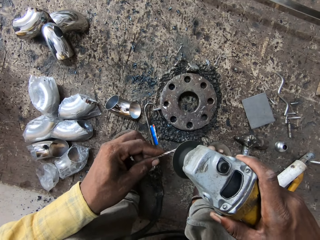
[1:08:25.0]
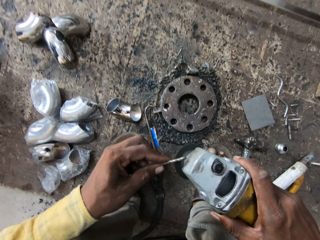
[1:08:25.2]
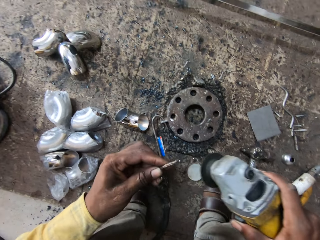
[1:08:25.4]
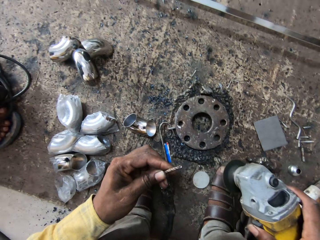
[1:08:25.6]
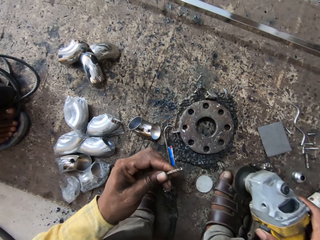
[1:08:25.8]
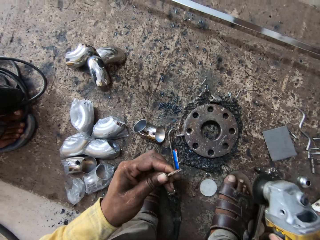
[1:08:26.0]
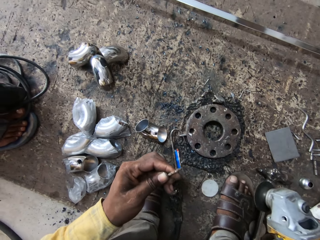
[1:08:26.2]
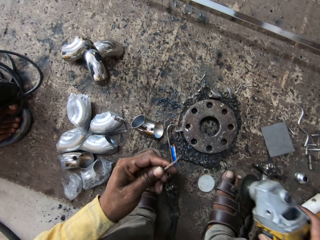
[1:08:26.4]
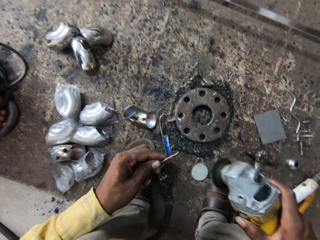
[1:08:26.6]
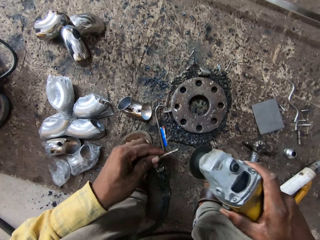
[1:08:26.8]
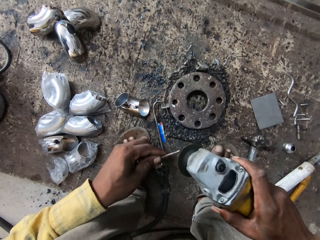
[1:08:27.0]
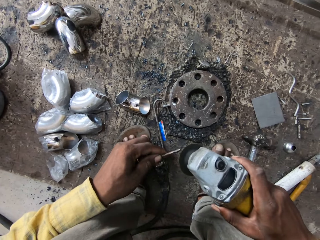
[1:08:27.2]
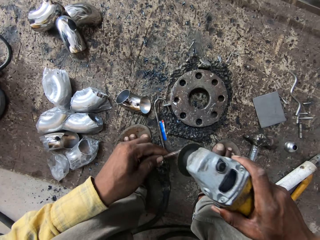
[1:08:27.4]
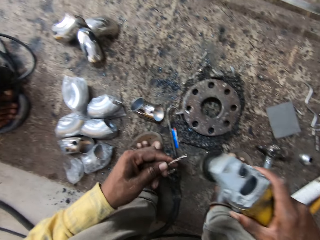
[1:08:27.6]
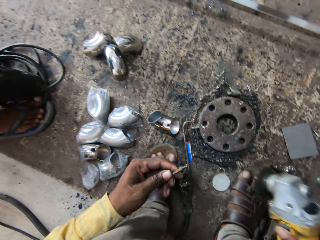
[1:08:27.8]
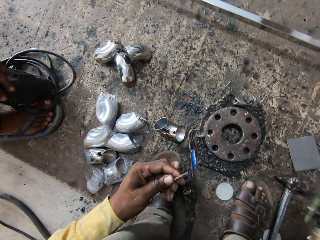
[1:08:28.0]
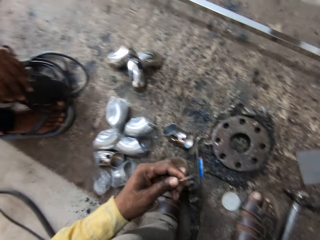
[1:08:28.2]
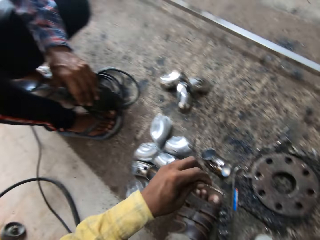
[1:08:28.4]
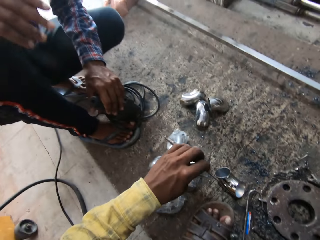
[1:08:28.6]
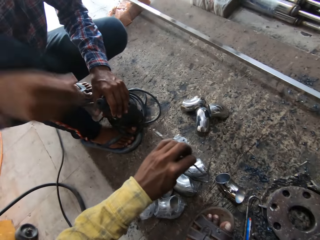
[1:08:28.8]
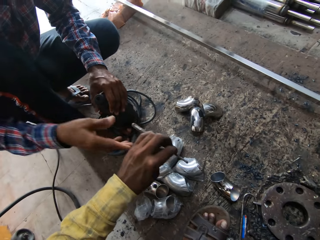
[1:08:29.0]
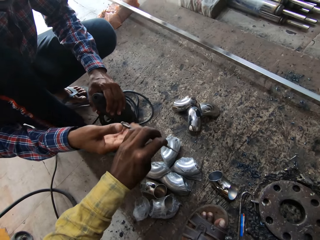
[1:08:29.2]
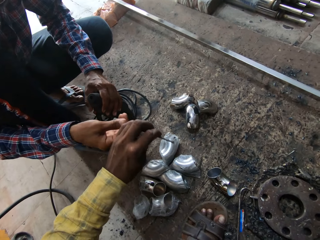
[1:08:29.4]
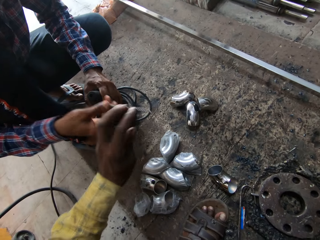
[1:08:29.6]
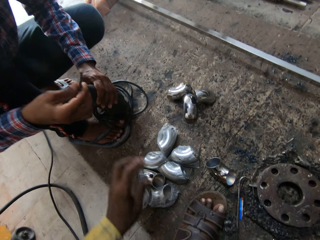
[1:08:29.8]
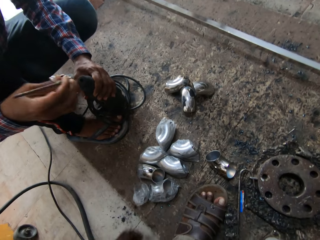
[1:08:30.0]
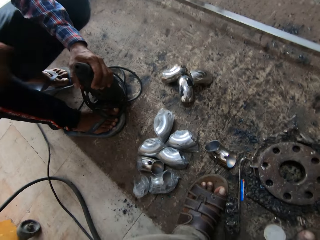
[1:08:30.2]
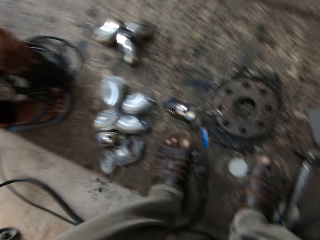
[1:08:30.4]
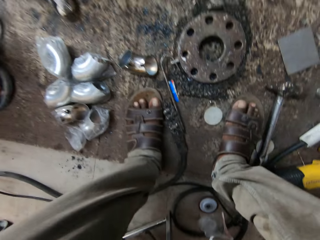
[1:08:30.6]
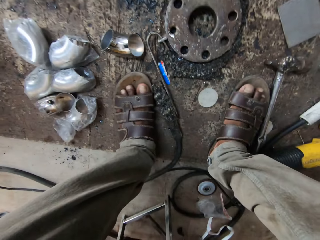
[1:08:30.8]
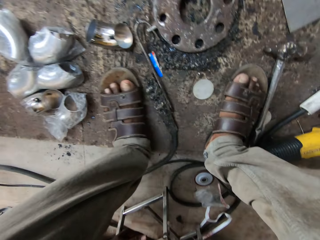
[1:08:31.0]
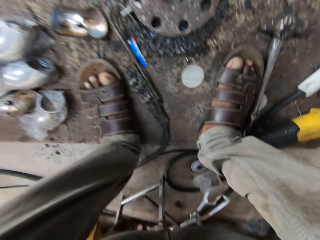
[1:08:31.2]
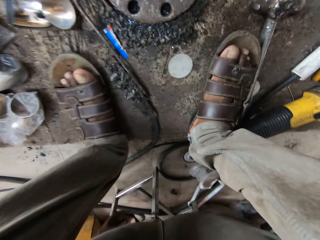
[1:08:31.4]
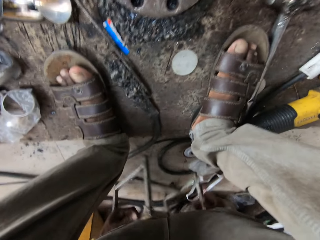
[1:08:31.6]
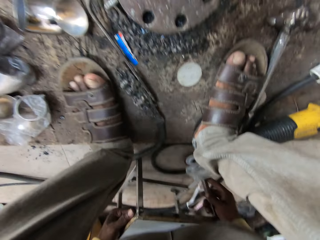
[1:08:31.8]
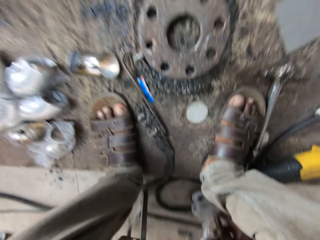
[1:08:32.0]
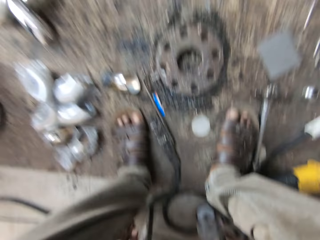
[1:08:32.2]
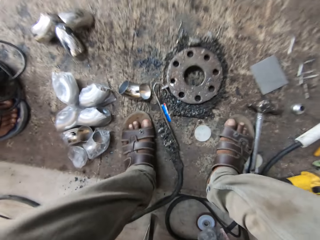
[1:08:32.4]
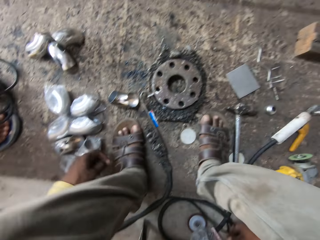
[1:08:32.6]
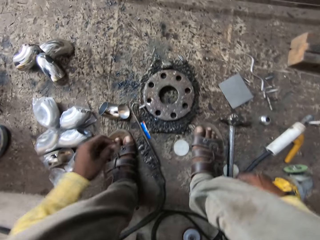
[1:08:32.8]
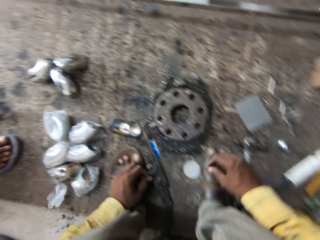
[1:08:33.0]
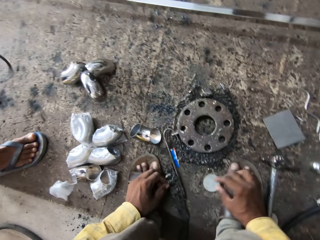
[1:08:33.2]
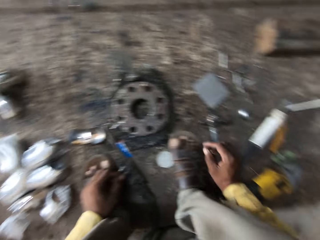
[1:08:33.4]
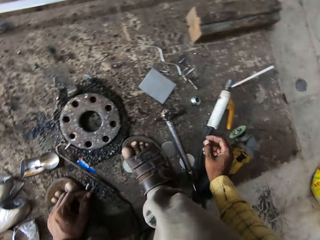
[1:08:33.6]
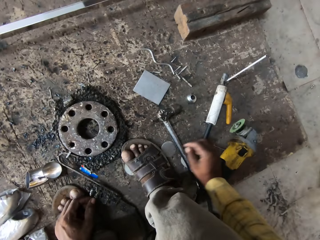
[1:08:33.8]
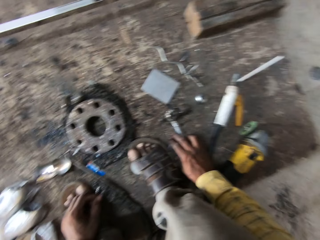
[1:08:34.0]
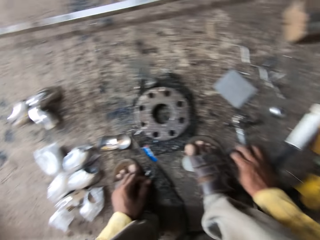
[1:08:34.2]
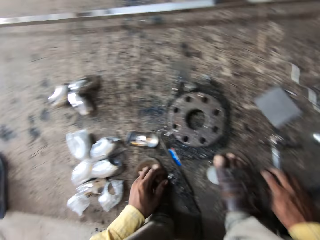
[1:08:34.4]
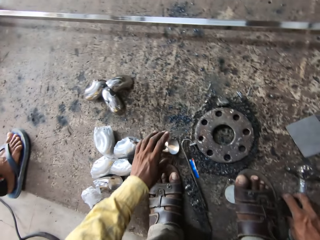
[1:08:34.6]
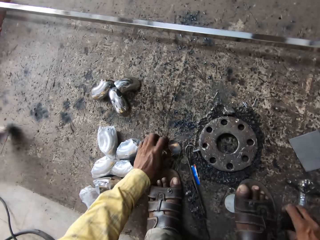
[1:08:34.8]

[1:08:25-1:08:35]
The camera wearer grinds. They give the person the drill bit.

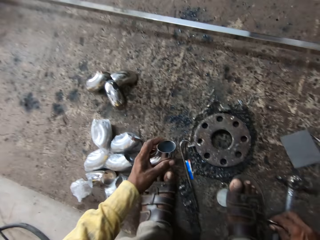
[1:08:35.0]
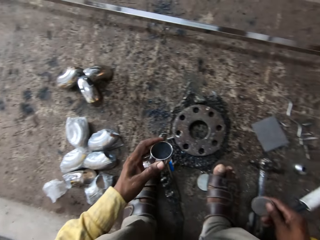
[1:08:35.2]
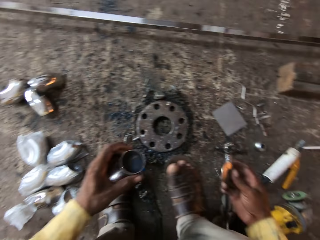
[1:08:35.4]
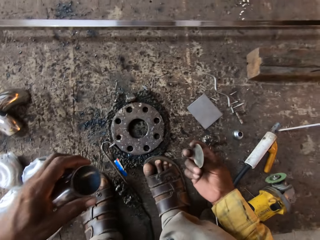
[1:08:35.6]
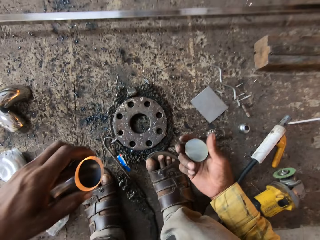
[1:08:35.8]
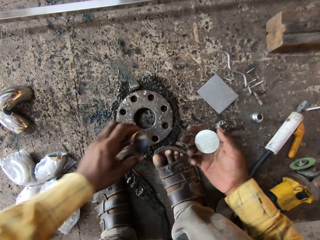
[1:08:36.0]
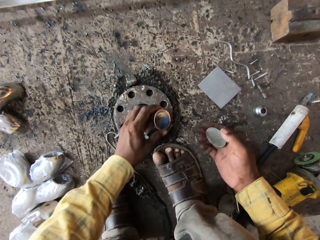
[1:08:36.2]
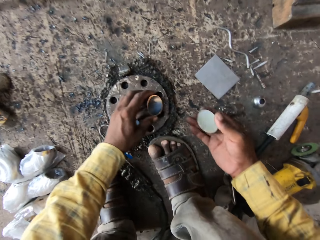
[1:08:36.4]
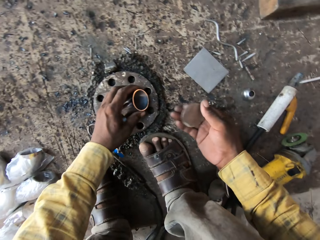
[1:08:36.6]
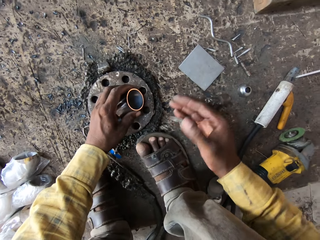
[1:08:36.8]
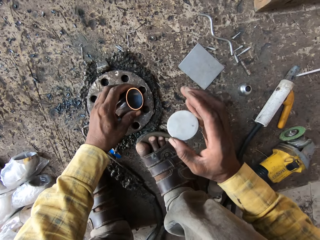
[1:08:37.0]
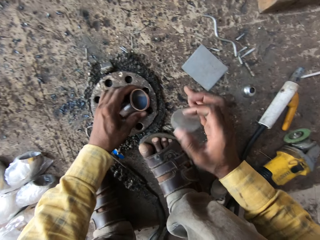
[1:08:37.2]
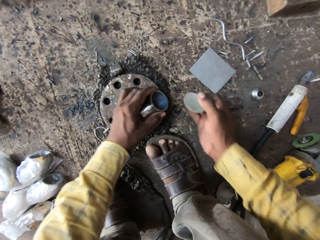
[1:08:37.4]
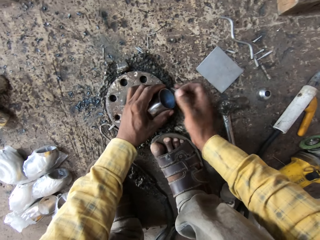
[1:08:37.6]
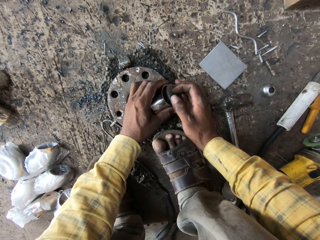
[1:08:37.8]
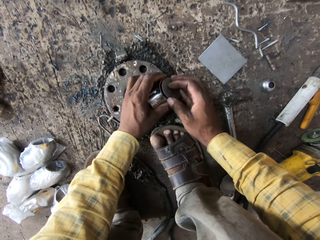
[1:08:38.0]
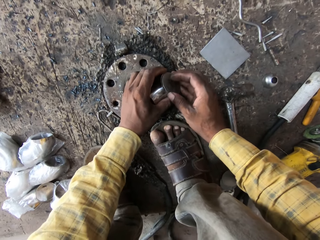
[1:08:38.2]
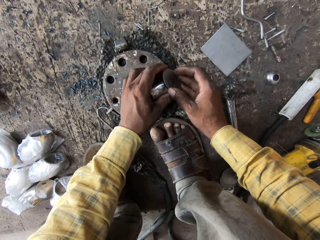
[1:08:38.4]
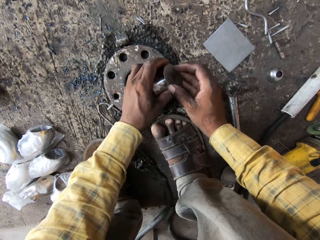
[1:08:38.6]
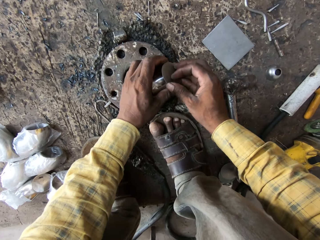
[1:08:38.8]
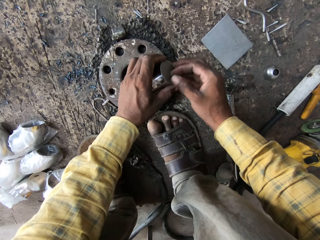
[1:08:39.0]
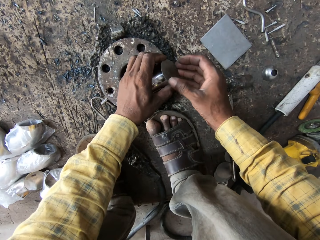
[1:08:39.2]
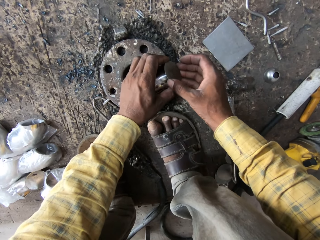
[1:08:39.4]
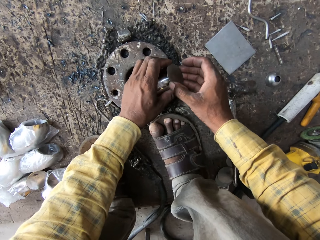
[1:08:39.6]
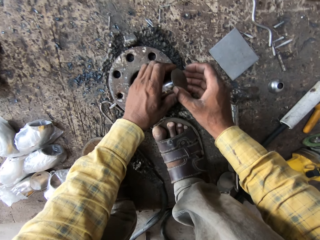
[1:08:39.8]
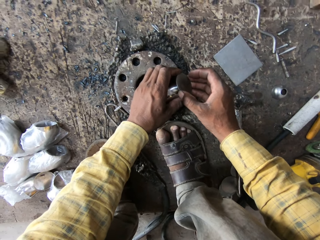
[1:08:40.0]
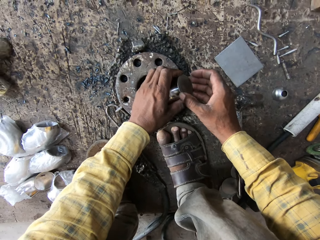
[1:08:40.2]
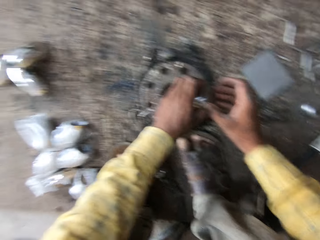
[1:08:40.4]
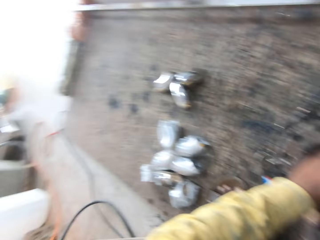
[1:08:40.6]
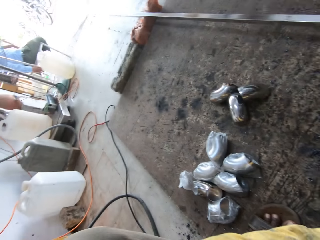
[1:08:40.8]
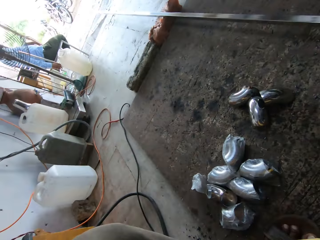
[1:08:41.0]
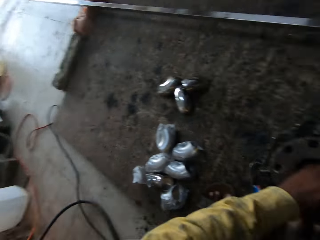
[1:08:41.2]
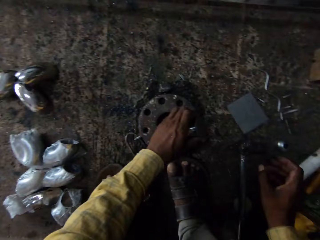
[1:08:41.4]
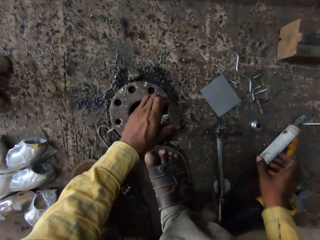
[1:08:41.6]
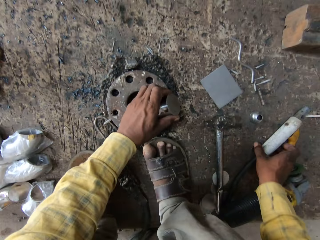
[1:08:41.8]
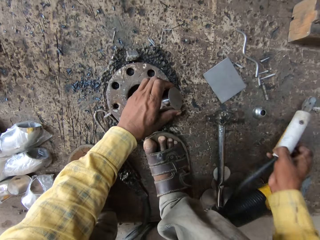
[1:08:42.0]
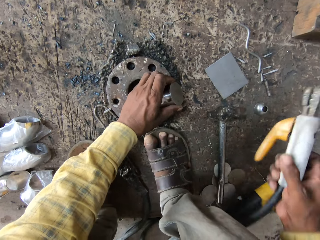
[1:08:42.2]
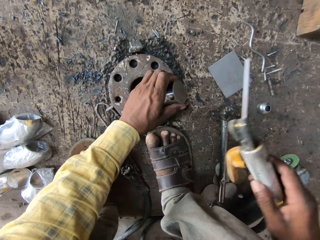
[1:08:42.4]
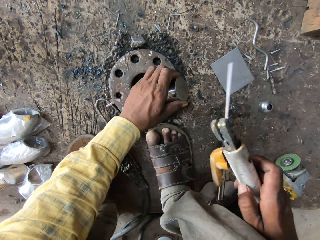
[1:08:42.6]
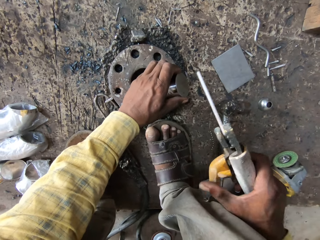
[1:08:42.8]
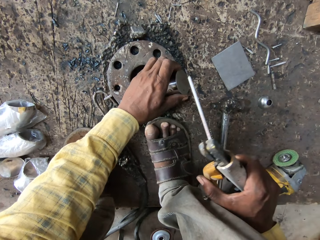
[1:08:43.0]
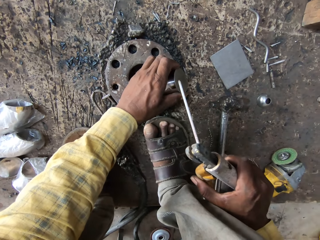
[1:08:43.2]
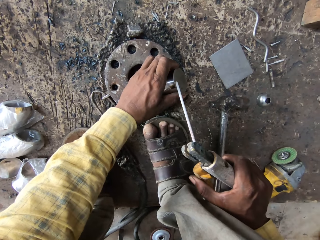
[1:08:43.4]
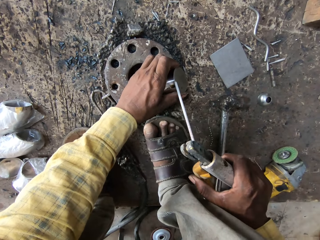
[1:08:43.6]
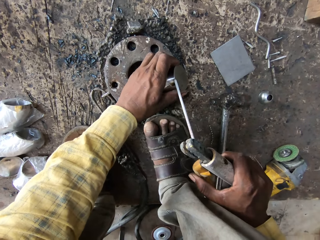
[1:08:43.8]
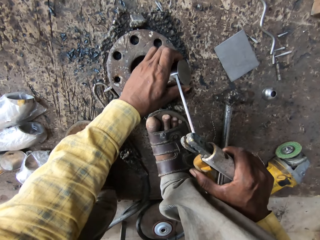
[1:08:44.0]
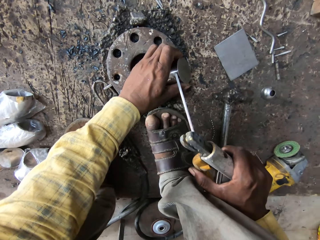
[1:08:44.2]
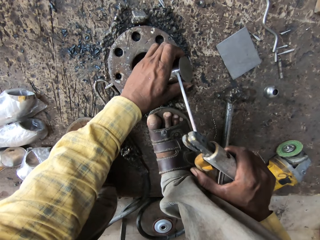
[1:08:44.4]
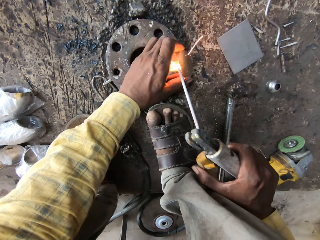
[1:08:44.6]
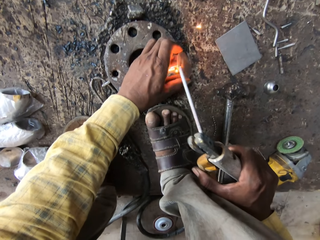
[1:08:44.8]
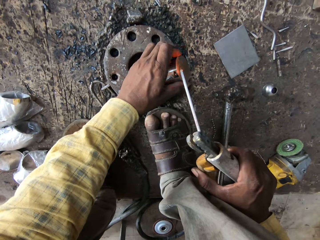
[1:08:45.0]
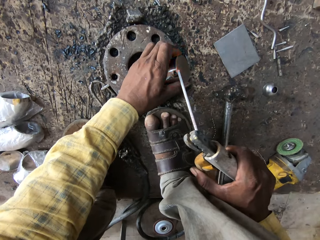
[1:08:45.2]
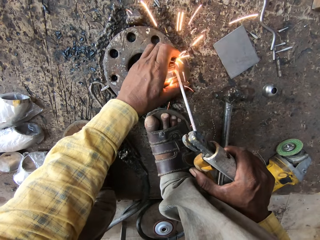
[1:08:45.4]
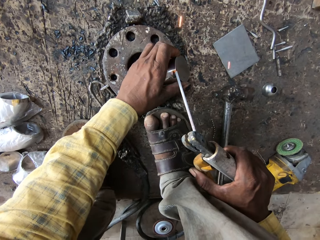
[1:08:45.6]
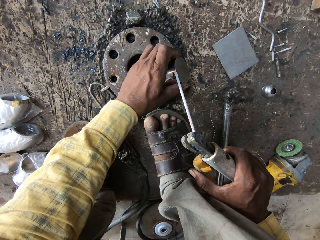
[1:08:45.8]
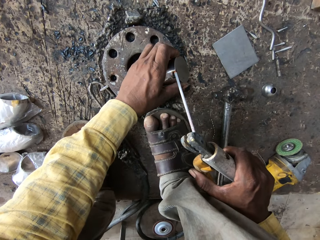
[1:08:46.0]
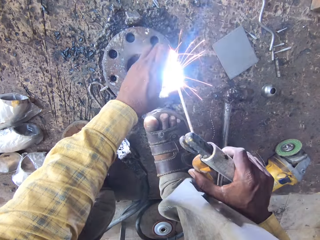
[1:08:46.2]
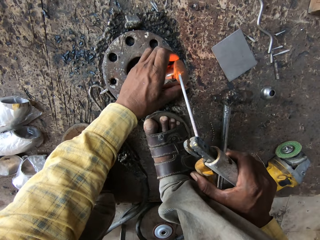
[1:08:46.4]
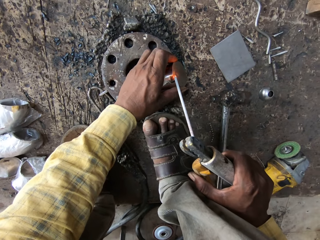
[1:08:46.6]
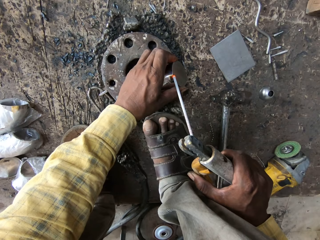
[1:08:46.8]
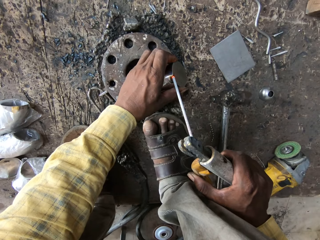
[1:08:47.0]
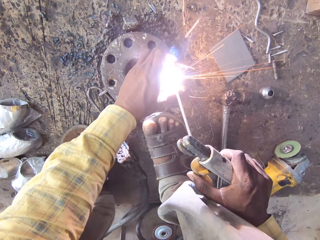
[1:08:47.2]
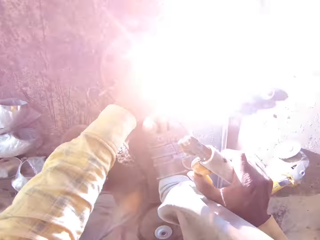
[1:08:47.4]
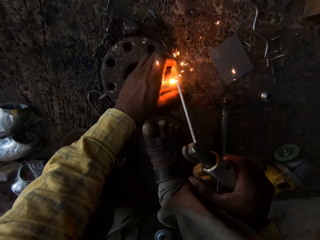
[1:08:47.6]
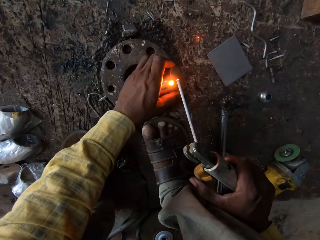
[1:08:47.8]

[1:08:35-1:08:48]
The camera wearer picks up a metal part. They hold a pipe cover. They place it on a pipe. They look around. They pick up a gas welding torch. They weld the metal and lid with an electrode.
